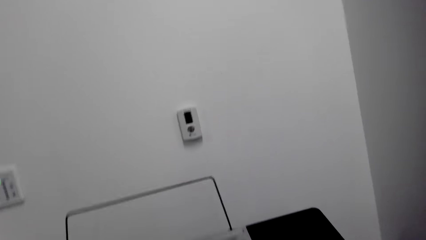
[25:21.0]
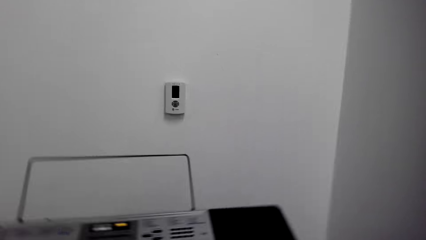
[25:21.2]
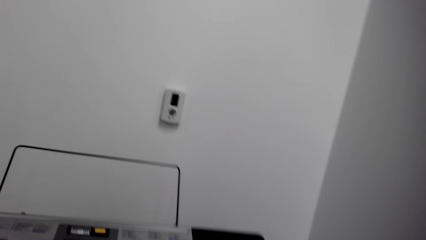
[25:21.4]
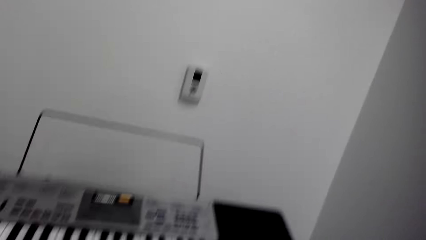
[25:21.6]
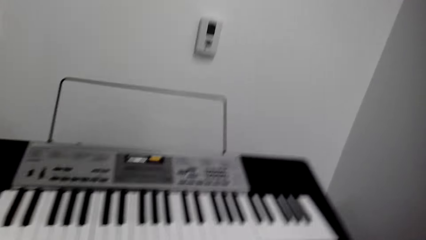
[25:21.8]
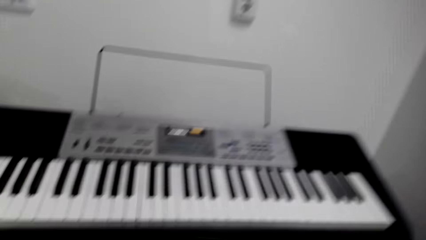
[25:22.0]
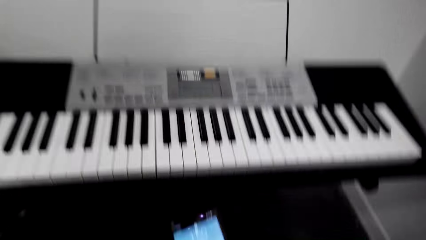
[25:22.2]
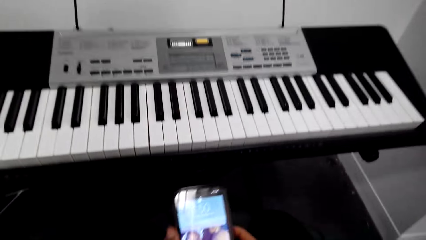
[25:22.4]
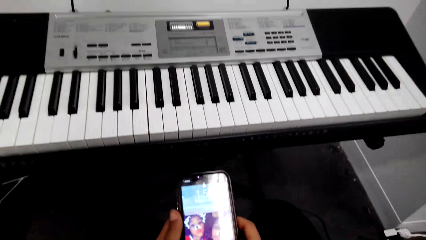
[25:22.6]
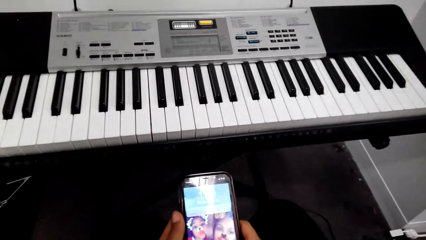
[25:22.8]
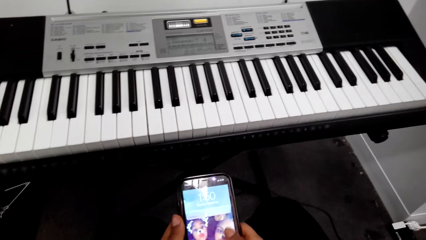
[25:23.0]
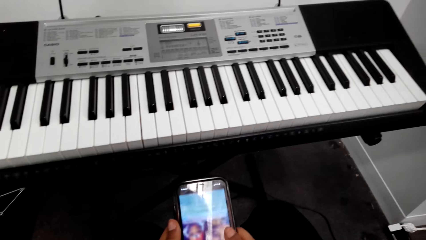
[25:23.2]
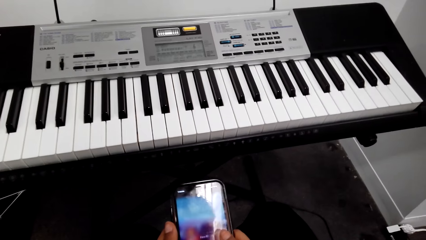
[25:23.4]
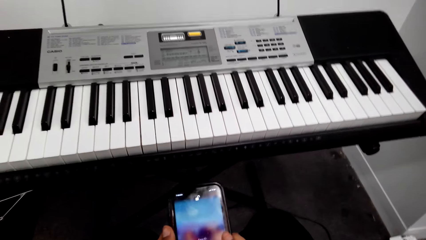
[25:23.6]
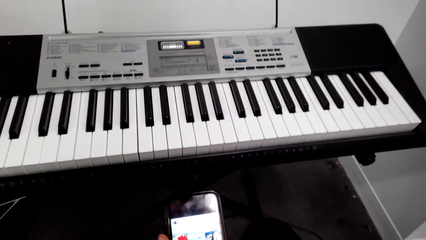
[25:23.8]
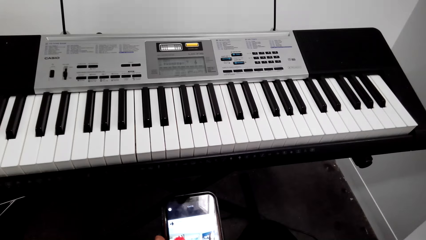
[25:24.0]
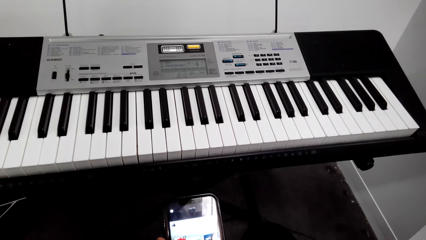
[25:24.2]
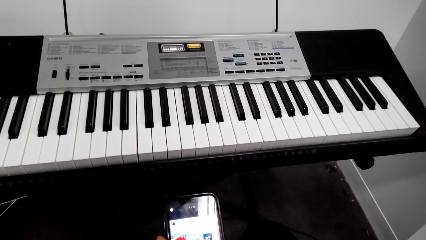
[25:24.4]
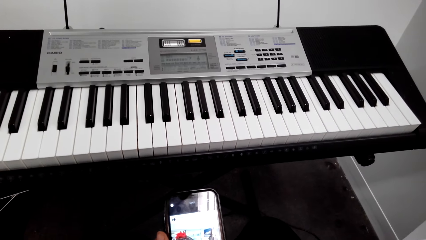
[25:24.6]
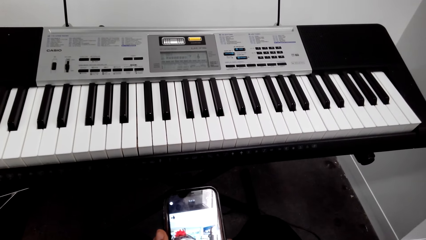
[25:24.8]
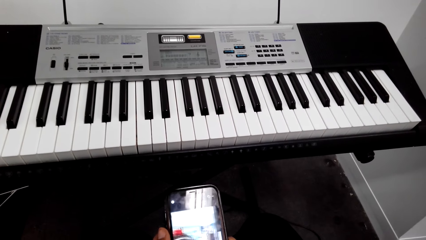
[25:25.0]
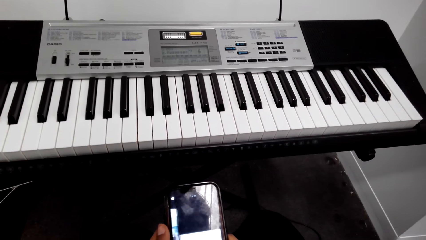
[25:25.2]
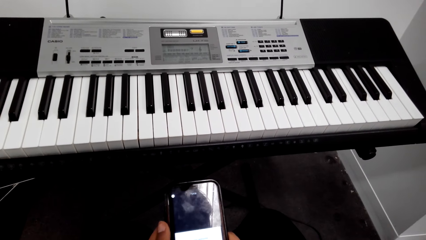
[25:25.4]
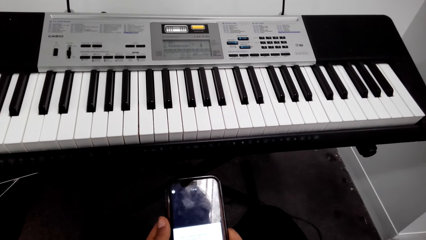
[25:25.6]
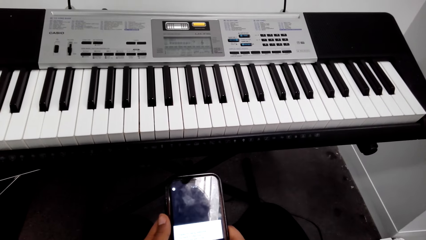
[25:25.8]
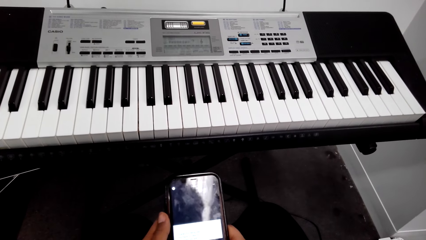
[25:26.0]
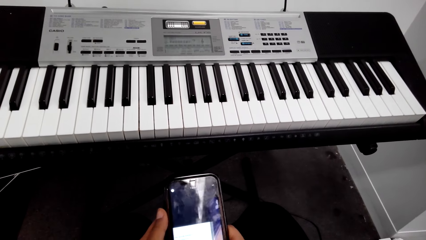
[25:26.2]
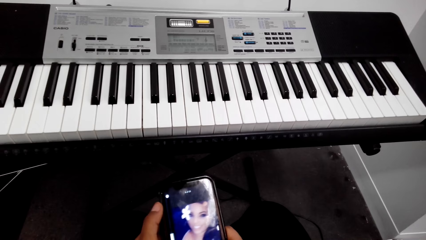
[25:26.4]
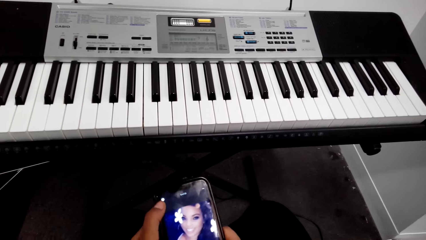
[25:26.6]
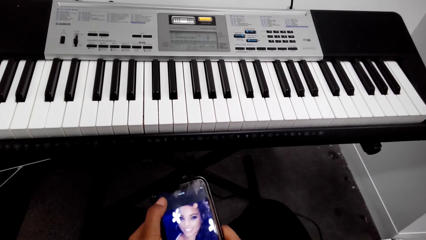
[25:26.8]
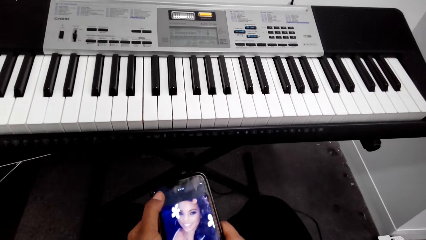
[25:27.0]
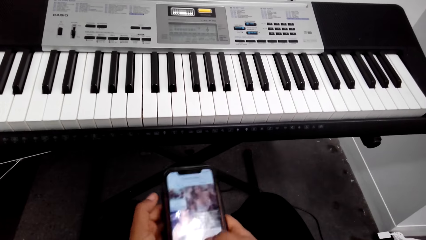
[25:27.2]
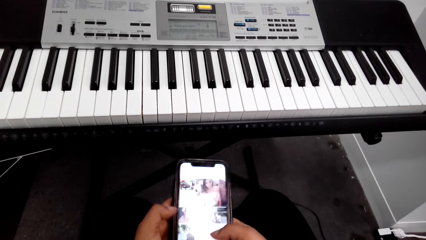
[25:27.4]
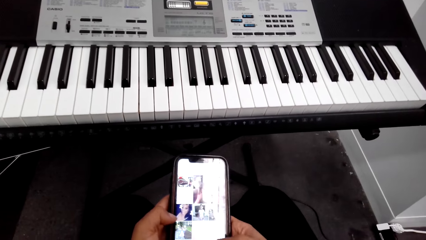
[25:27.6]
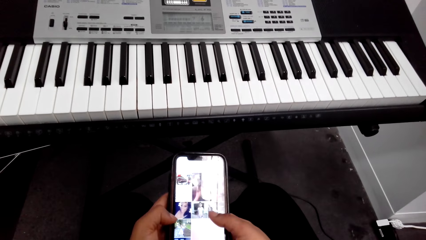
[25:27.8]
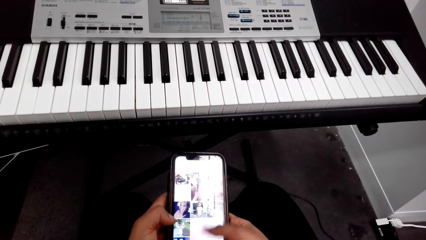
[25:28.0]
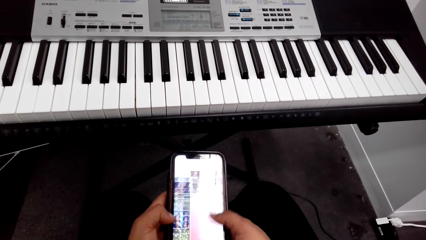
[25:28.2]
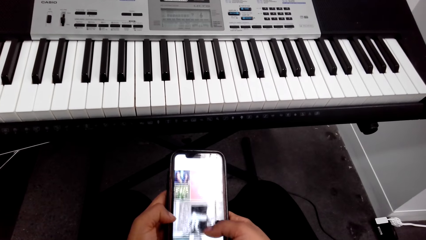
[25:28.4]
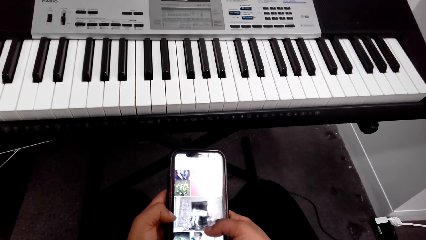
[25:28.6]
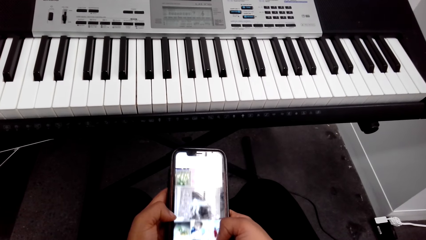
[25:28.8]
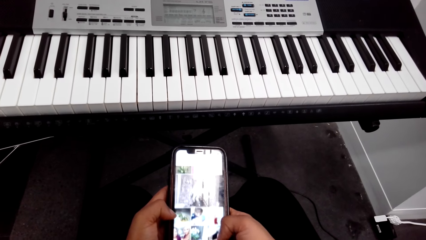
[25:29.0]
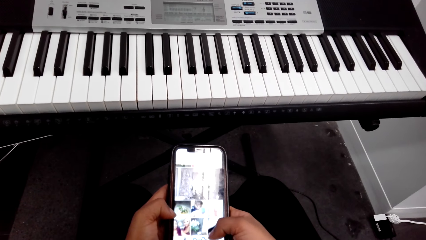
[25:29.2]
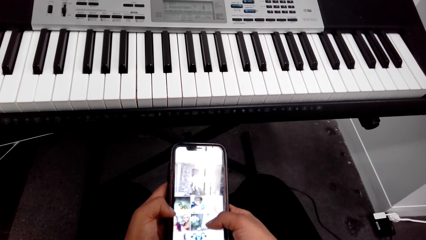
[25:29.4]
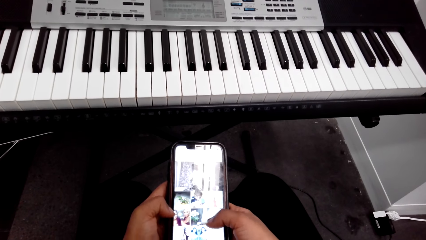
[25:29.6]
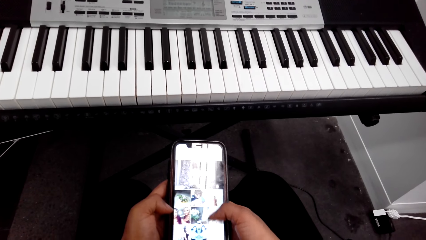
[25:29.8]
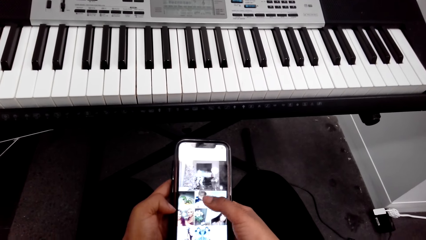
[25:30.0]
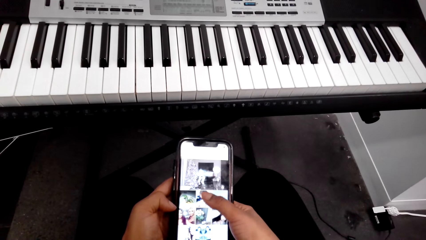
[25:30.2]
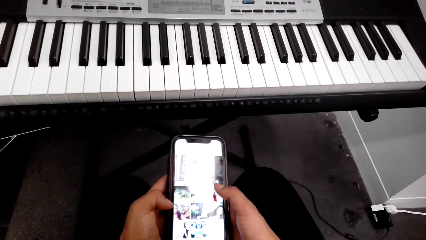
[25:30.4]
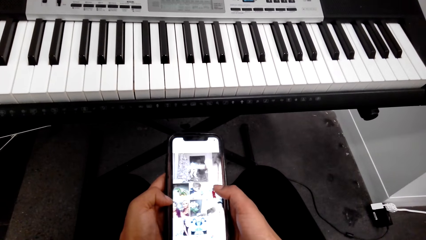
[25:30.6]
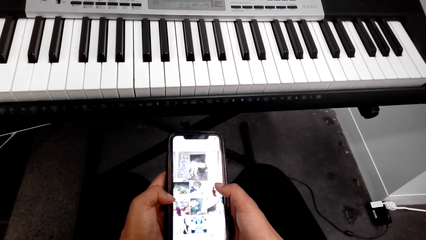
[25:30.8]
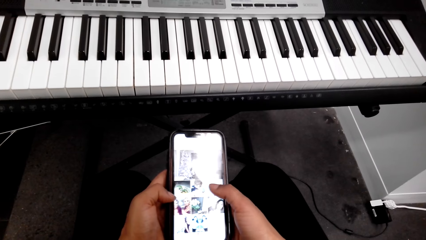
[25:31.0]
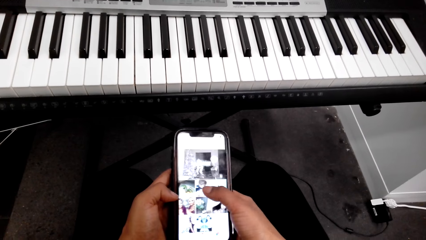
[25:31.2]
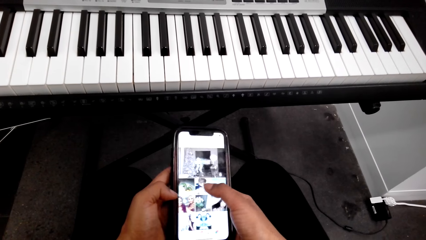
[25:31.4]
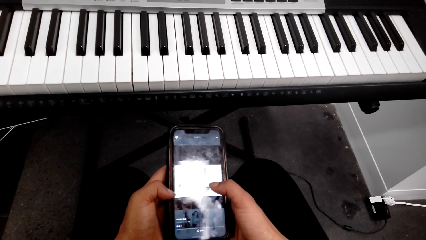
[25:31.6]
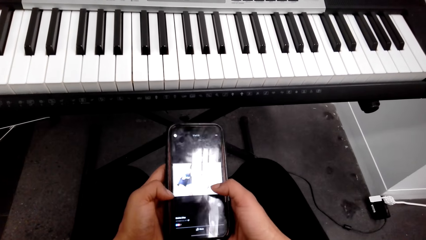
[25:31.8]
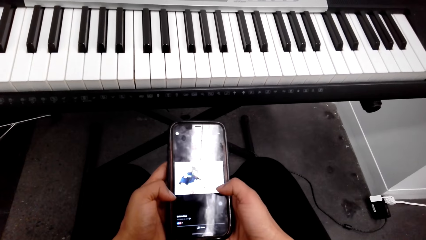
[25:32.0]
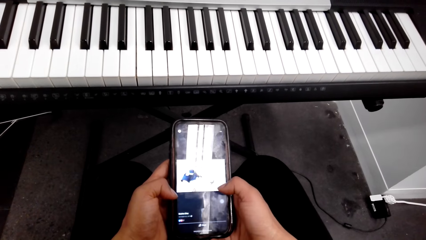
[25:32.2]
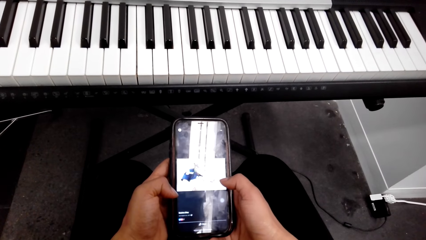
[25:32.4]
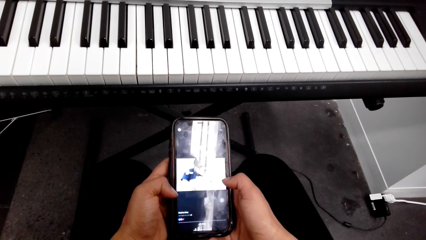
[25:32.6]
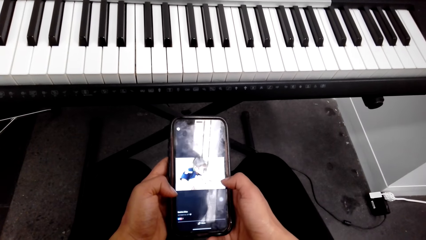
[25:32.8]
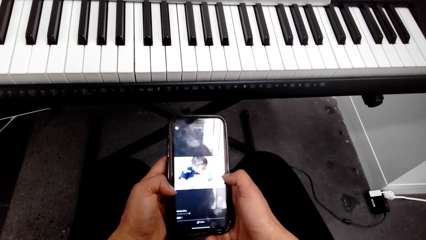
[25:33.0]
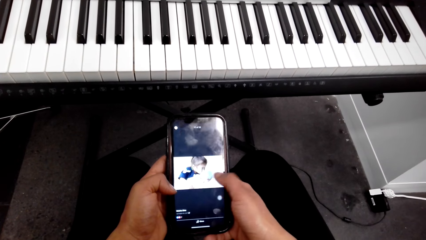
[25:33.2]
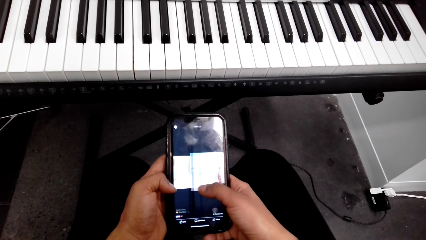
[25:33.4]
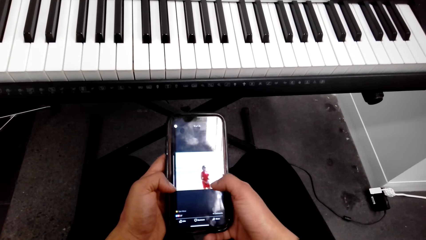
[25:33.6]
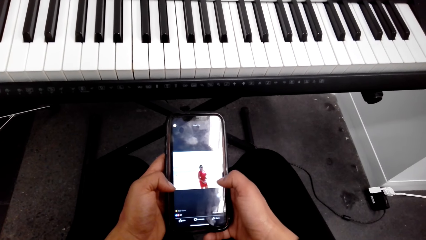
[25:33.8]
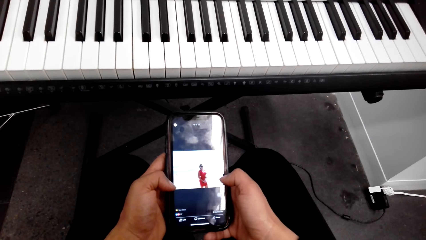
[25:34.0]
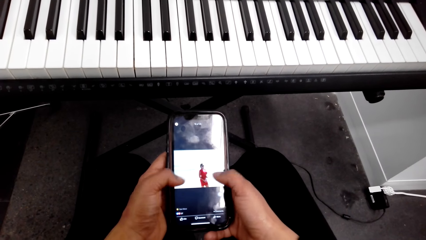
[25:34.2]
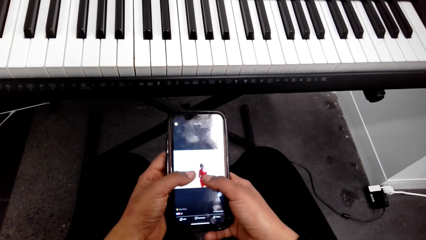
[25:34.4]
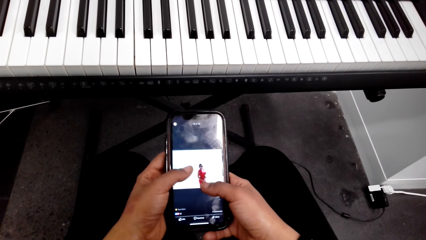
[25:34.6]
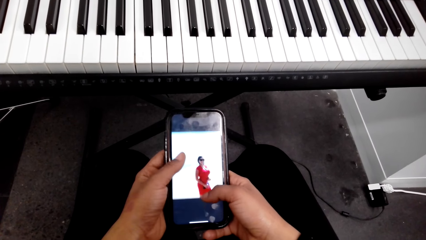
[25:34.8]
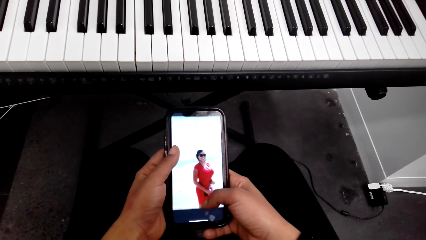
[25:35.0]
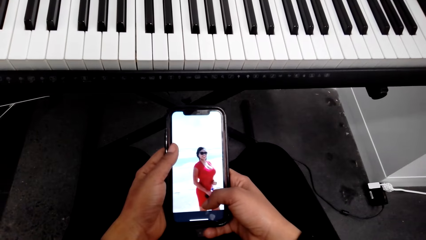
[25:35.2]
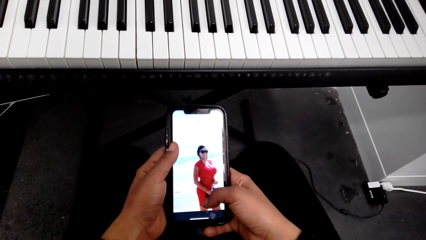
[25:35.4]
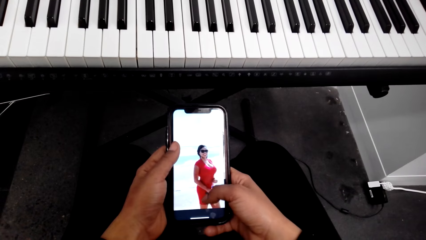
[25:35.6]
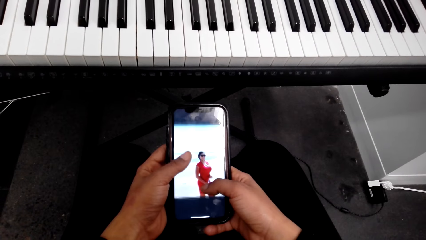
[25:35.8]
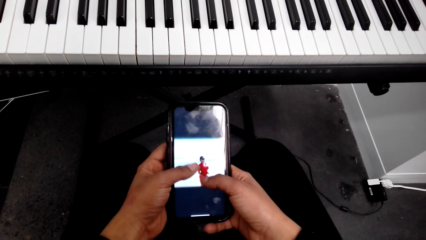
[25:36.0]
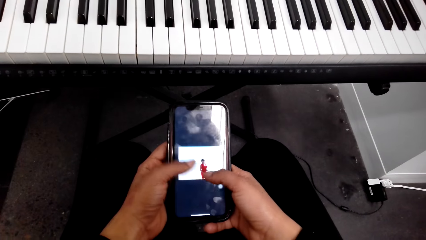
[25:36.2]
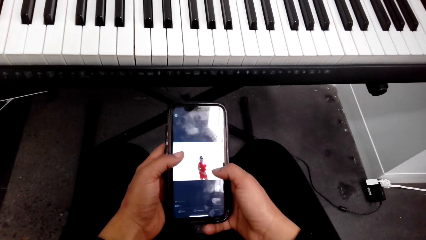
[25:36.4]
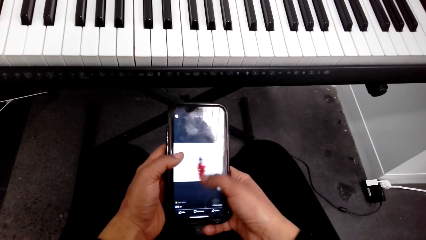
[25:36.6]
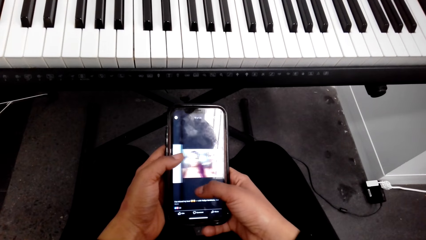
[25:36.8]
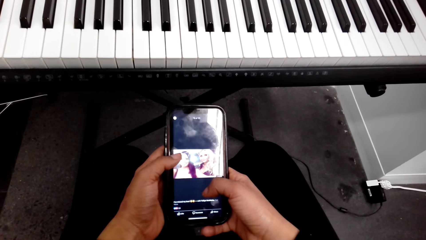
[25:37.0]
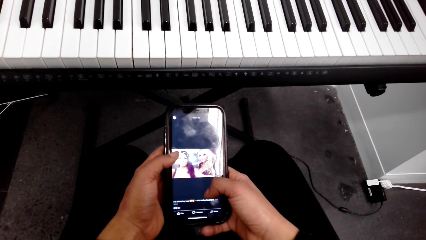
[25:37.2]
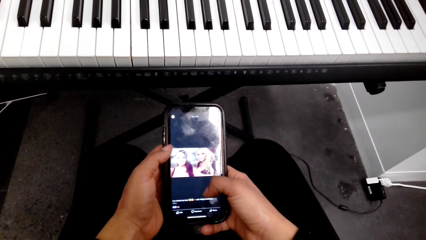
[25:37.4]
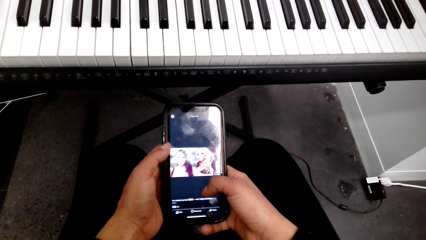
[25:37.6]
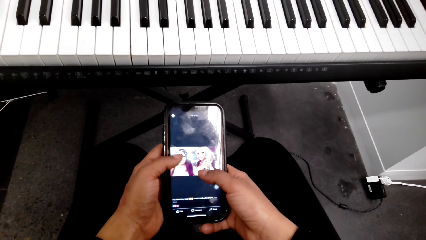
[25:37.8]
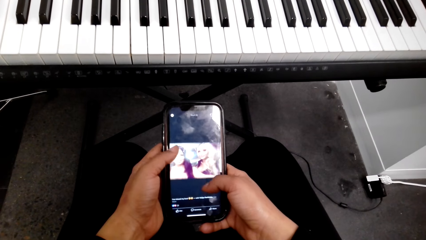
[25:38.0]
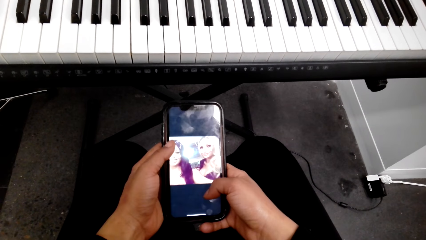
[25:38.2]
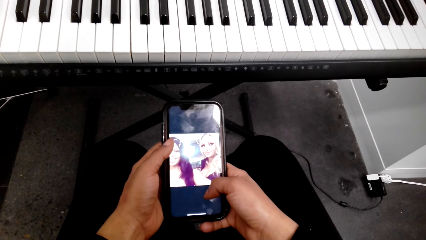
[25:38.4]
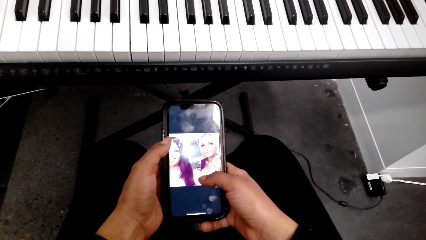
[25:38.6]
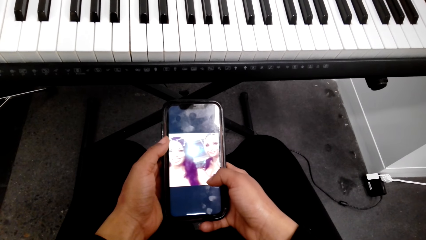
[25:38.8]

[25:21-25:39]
The camera wearer looks at the phone. They scroll the phone. They press the phone. They scroll the phone. They look at the images on the phone.
